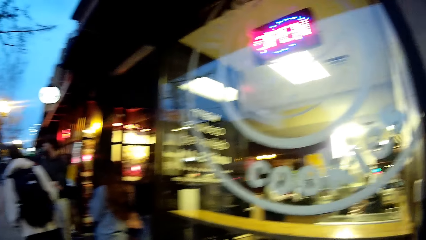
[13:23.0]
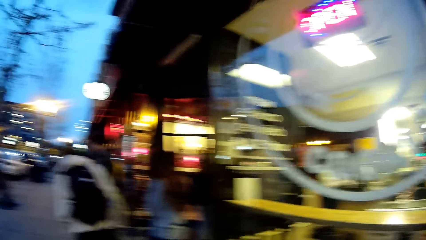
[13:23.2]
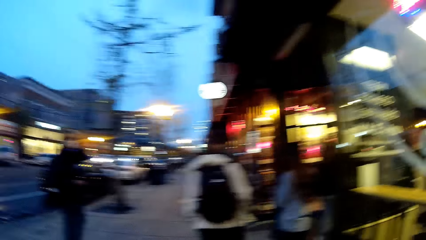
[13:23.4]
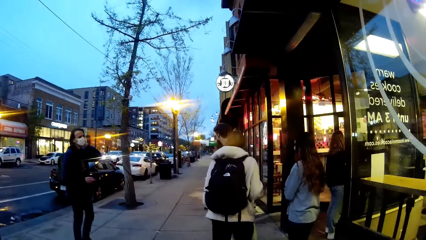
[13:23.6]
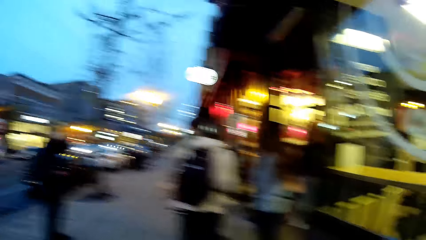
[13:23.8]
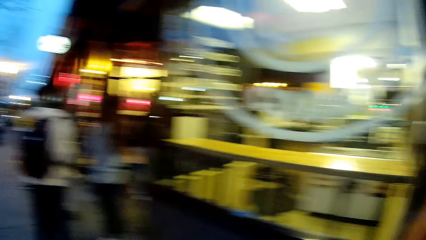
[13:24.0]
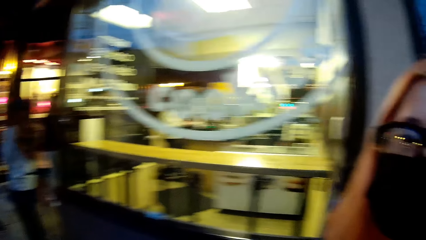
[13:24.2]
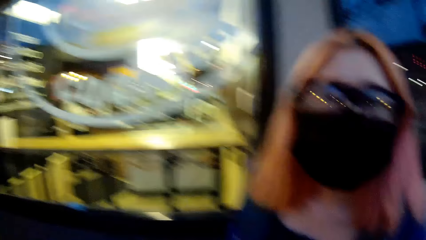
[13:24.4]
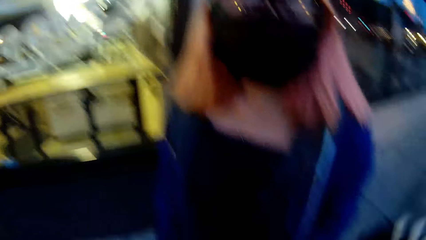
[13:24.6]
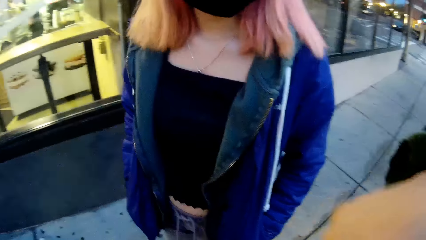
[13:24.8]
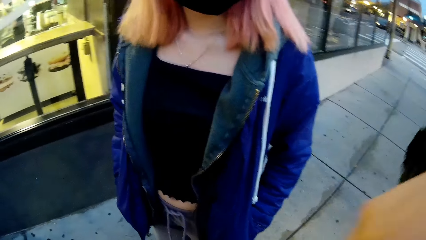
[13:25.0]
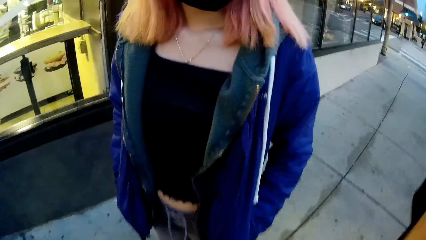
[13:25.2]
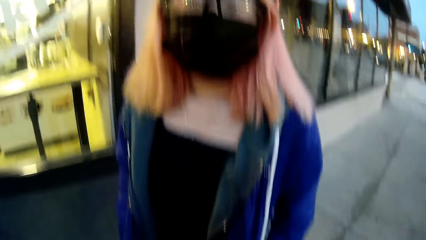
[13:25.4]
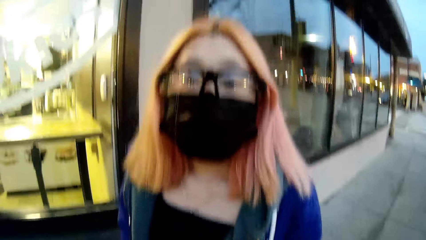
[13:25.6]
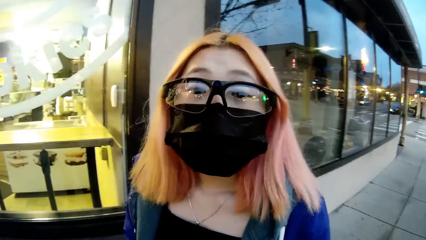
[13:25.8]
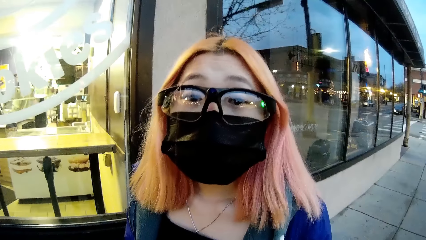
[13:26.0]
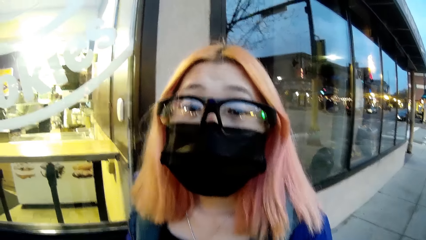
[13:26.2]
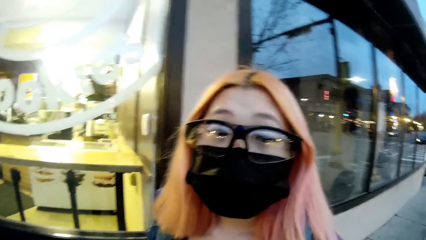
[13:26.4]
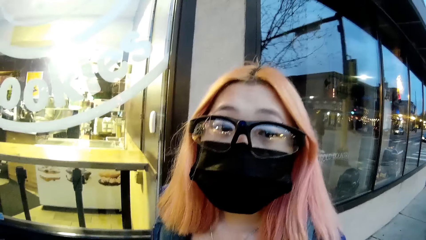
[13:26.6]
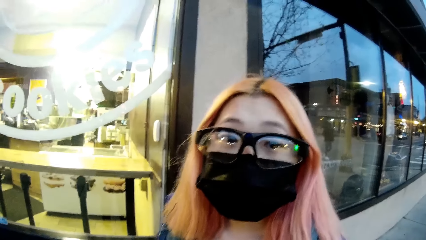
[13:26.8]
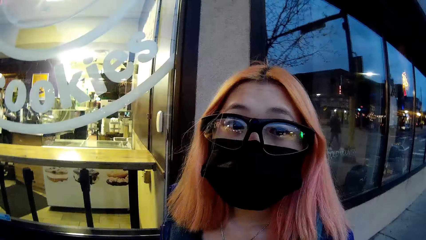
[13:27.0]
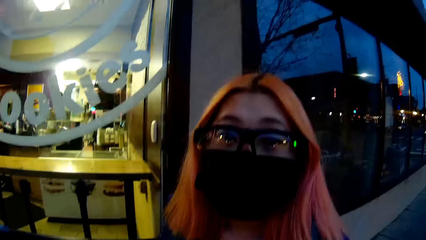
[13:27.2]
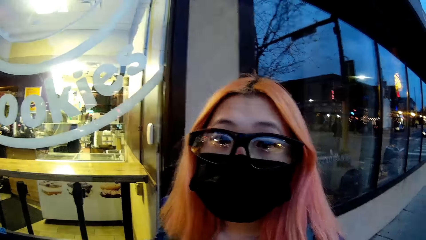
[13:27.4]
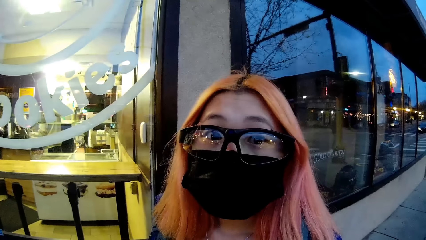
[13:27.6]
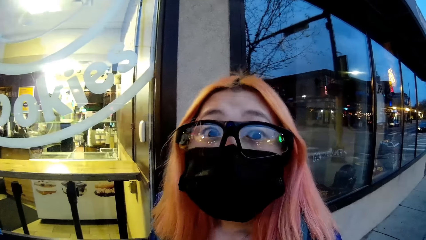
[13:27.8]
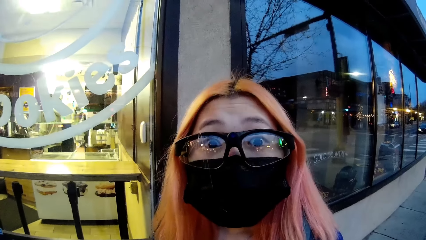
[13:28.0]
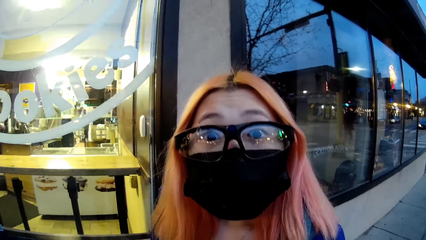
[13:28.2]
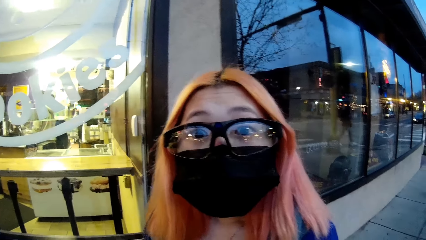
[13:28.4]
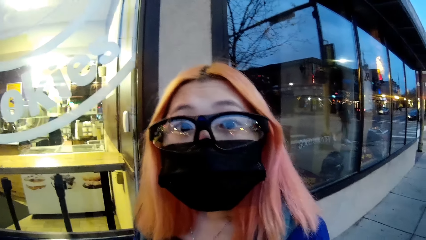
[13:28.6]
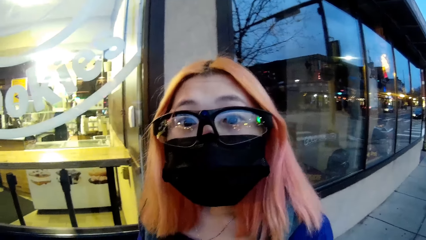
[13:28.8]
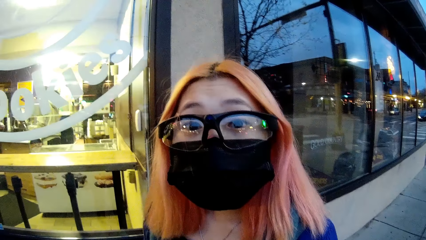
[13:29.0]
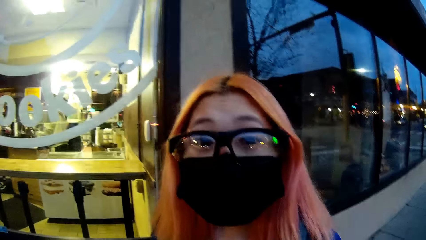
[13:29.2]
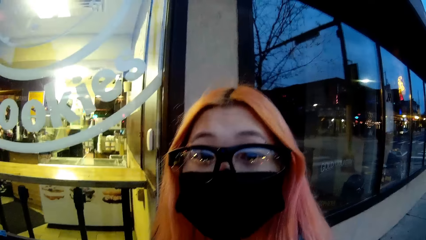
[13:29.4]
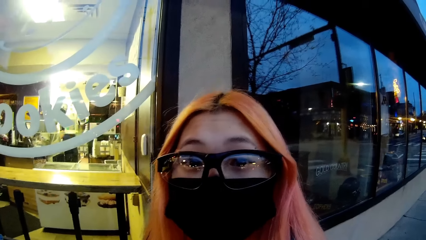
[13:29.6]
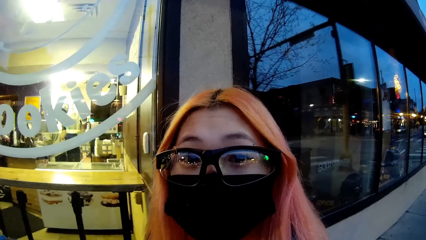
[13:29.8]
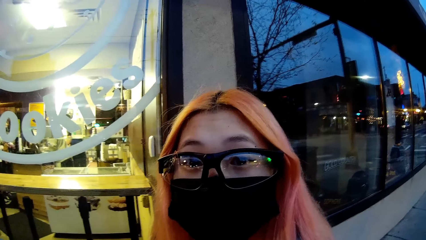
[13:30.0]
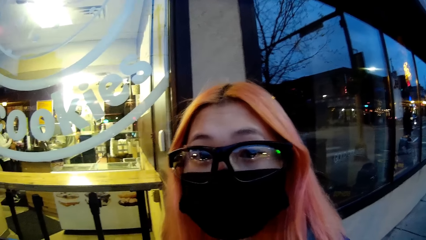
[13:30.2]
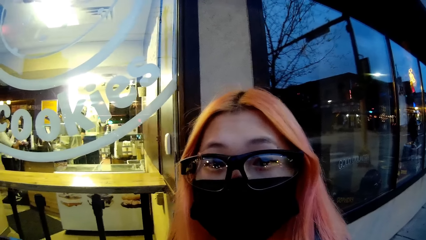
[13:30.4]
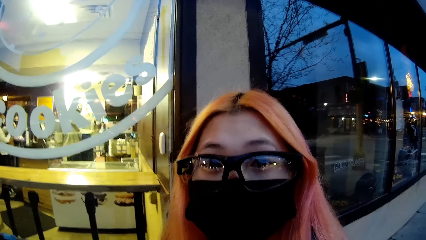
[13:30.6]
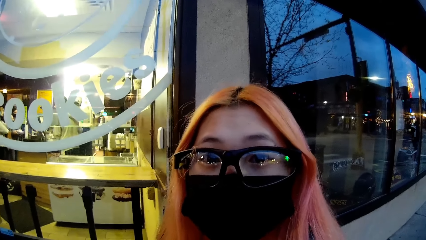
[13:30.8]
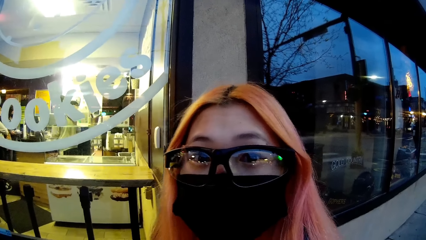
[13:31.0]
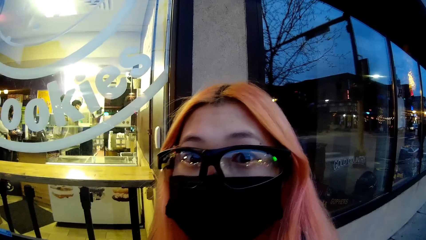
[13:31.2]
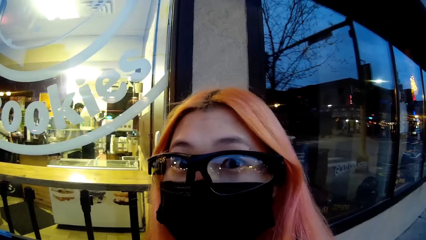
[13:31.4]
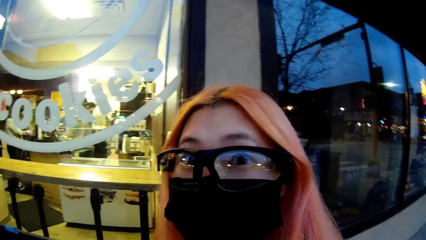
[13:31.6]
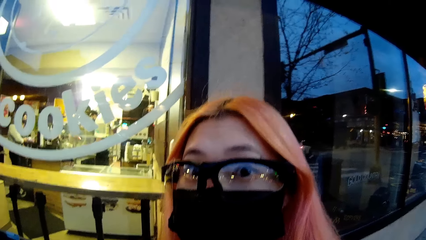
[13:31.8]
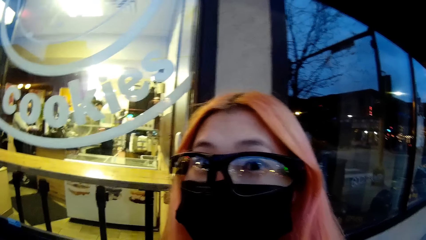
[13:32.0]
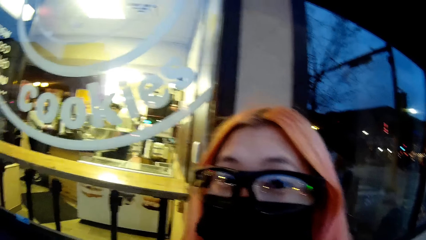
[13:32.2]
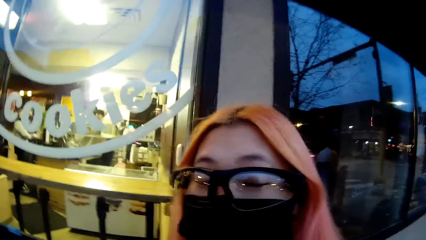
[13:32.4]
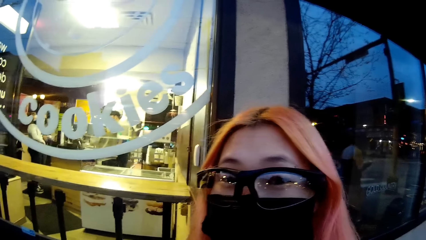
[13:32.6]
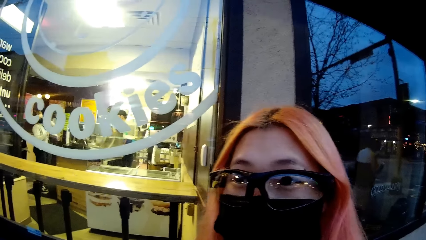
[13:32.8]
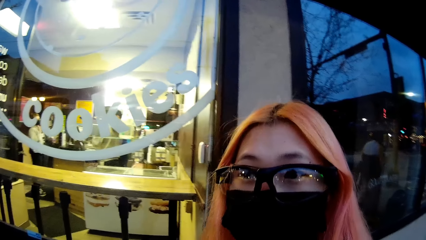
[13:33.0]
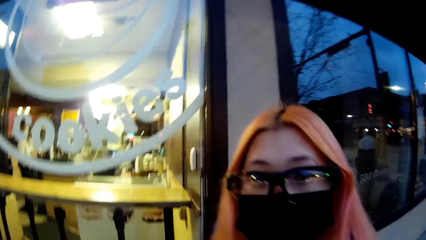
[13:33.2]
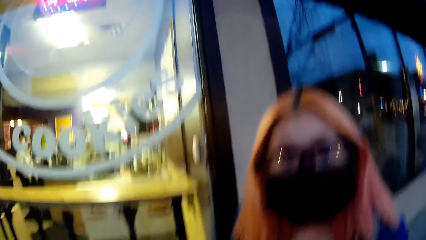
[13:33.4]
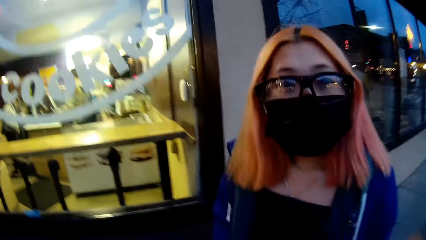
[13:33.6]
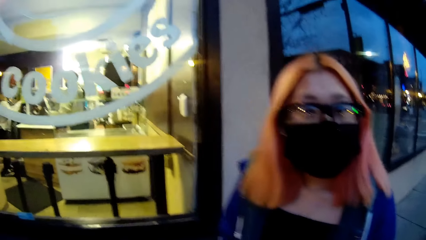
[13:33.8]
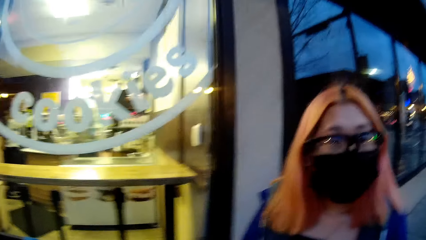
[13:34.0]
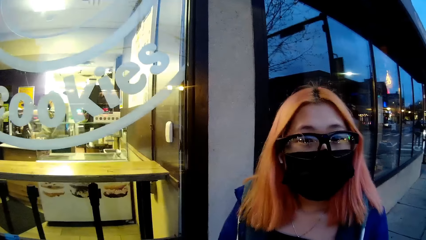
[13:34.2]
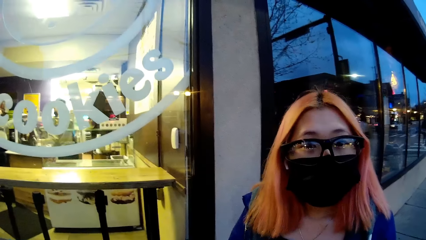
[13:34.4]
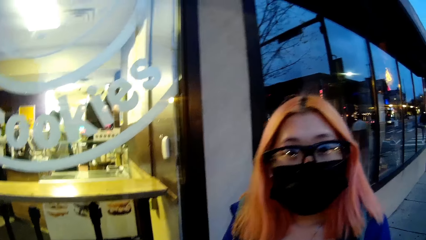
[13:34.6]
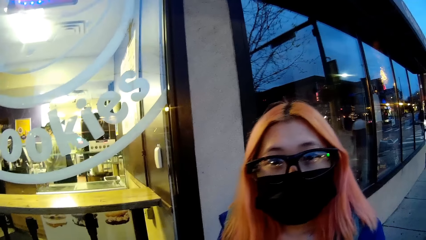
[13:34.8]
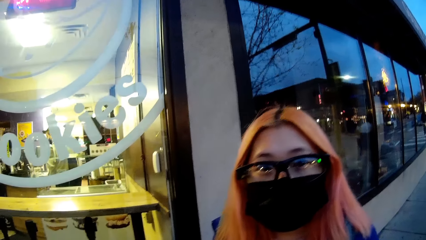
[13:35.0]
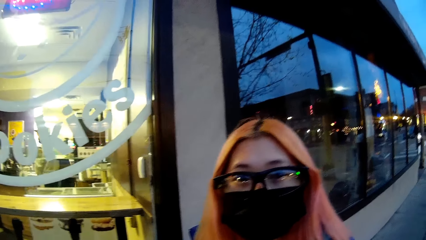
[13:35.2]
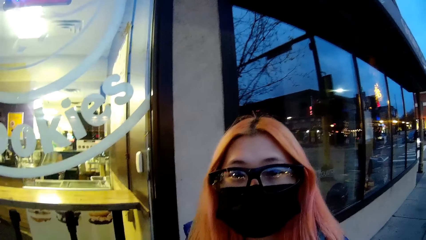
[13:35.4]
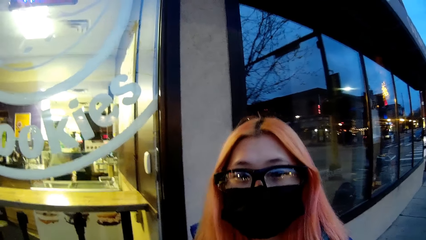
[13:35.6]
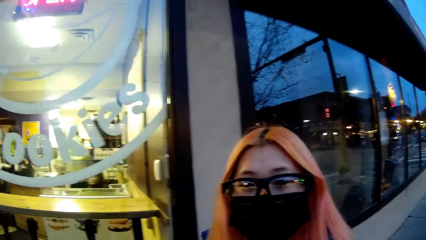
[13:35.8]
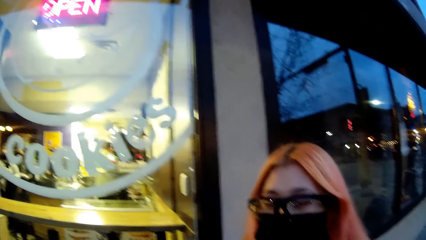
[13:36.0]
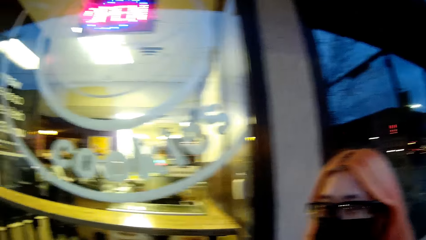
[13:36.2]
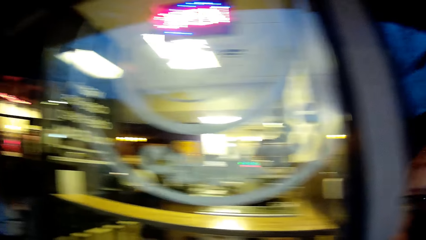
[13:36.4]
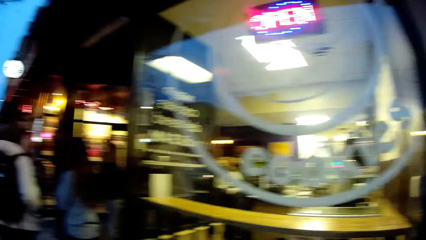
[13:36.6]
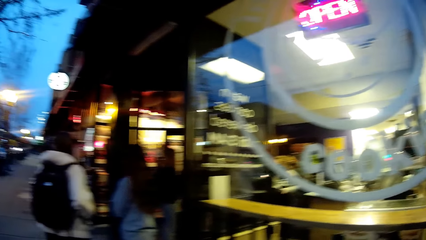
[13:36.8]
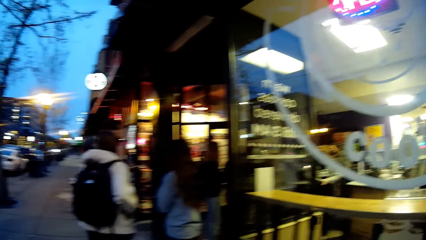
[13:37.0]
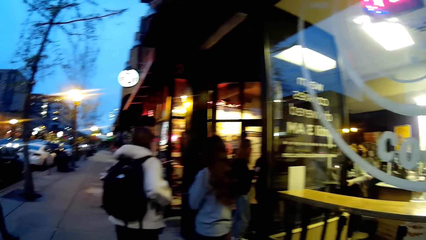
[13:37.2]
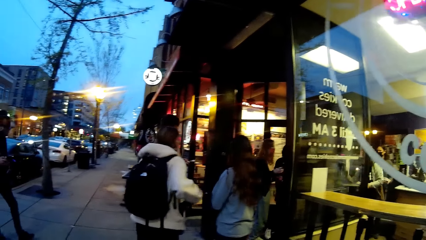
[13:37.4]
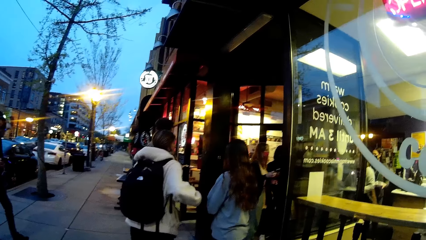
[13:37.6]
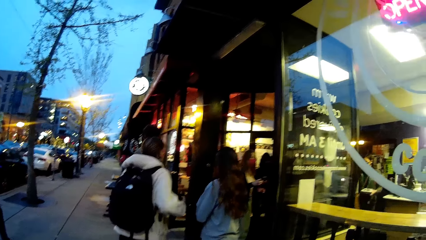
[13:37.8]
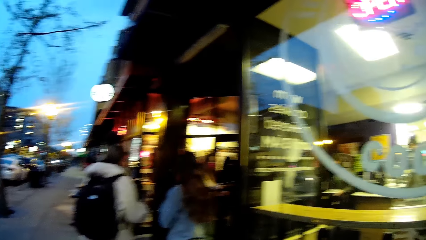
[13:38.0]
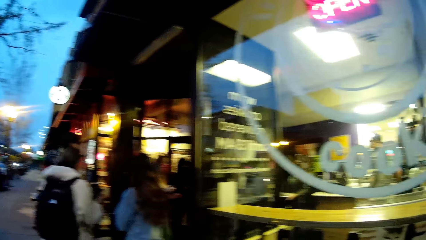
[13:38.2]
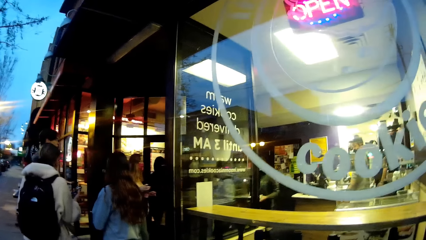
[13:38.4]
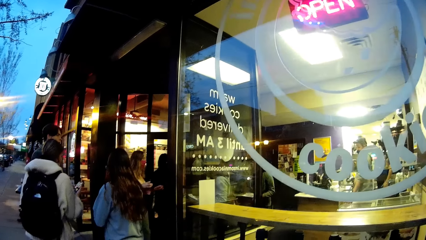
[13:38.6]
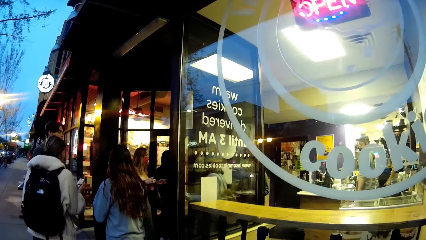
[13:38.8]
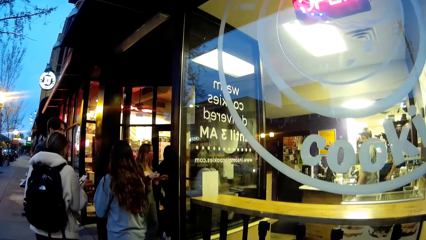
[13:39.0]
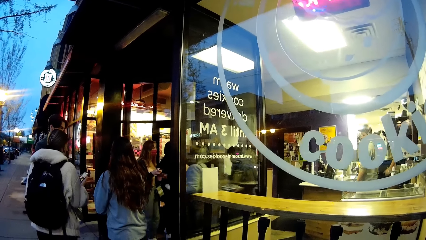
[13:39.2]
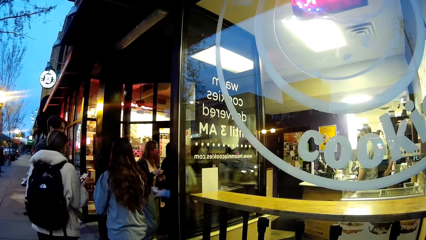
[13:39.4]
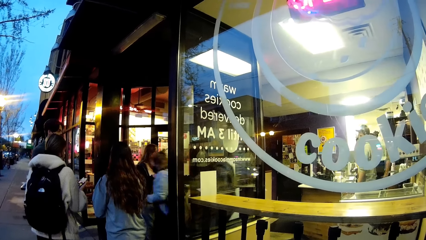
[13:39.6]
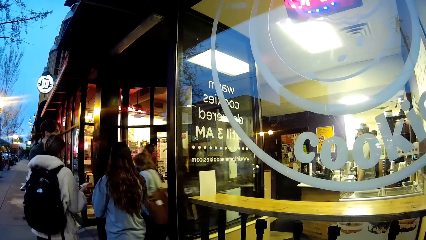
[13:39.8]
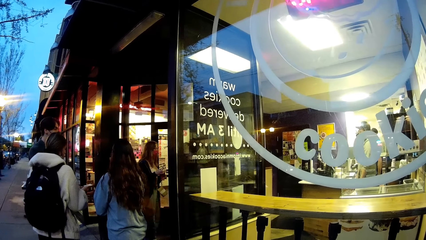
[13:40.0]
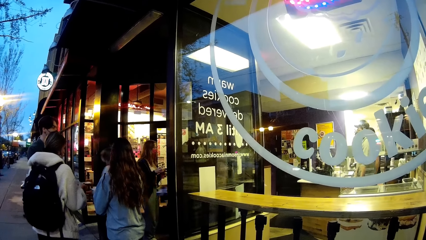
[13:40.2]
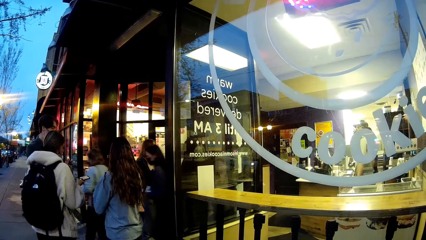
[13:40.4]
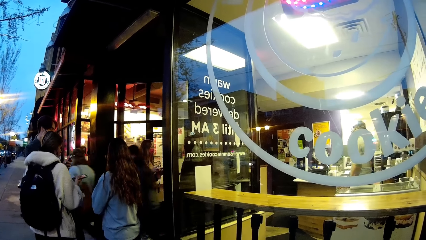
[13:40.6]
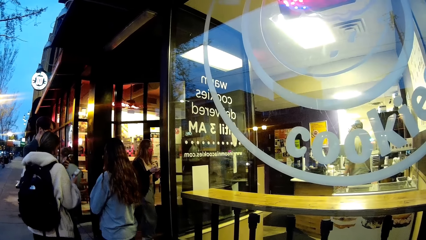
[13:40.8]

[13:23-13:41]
The camera wearer converses with the woman. The woman raises her eyebrows at the camera wearer. A lady removes a mobile phone from her pocket with her right hand. The lady operates the mobile phone with her right hand. The camera wearer looks around.
